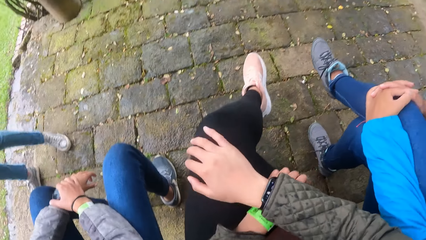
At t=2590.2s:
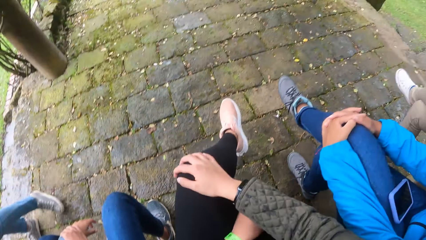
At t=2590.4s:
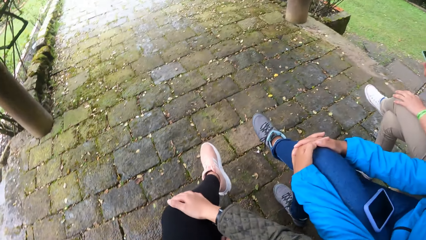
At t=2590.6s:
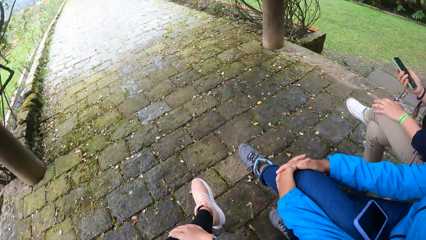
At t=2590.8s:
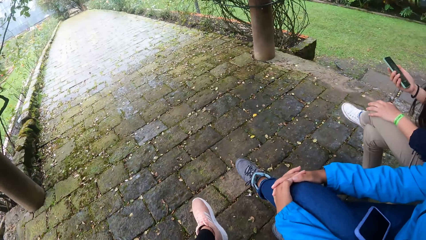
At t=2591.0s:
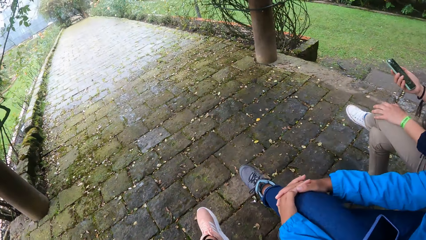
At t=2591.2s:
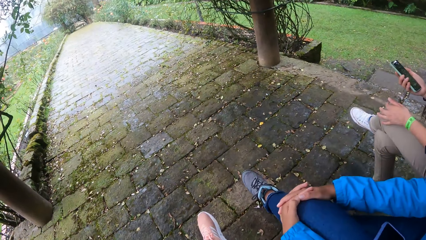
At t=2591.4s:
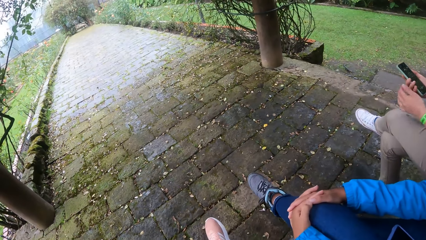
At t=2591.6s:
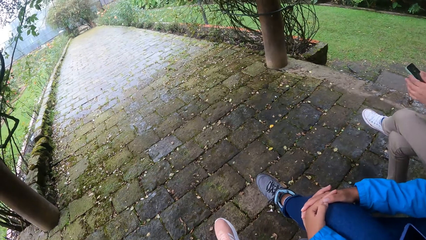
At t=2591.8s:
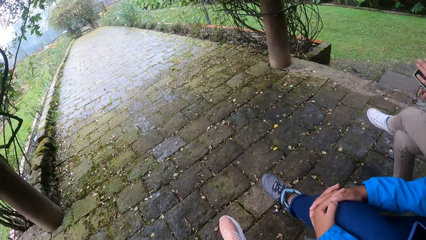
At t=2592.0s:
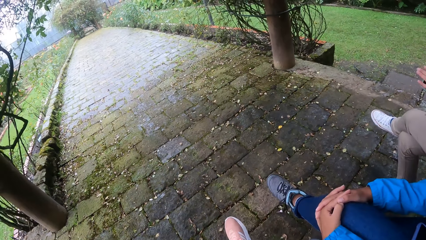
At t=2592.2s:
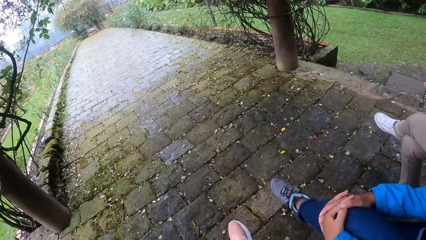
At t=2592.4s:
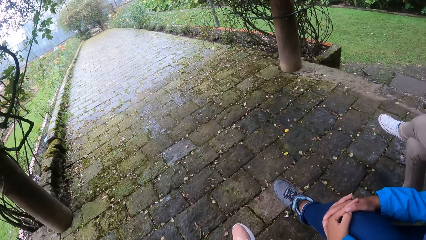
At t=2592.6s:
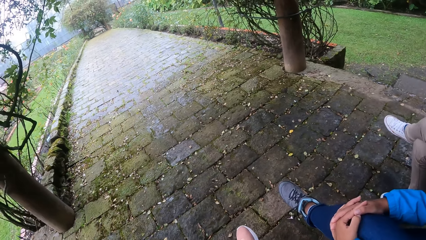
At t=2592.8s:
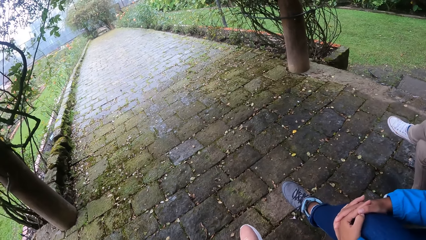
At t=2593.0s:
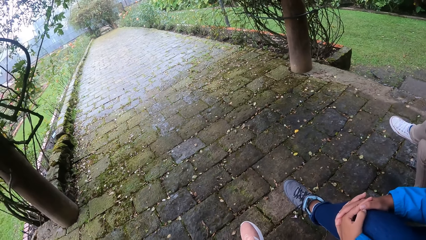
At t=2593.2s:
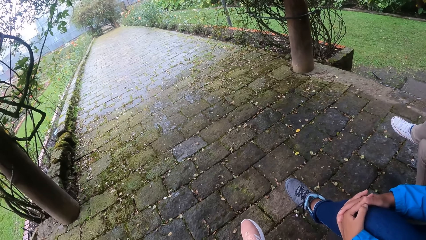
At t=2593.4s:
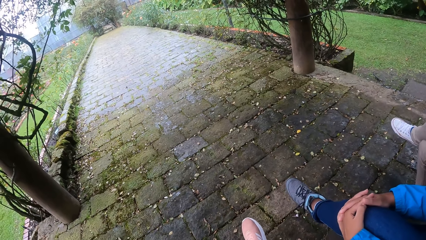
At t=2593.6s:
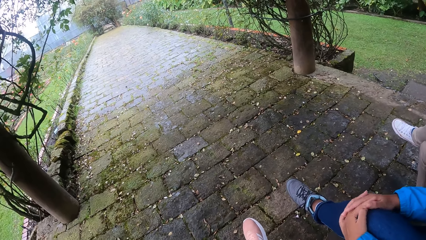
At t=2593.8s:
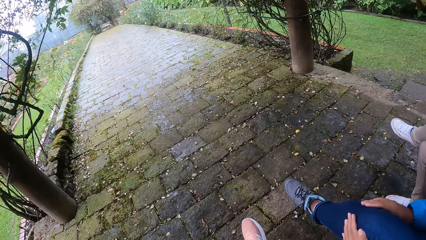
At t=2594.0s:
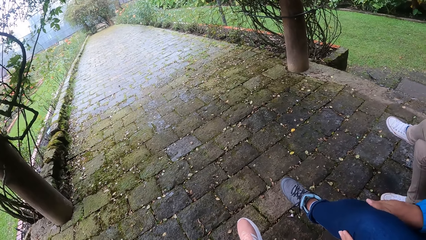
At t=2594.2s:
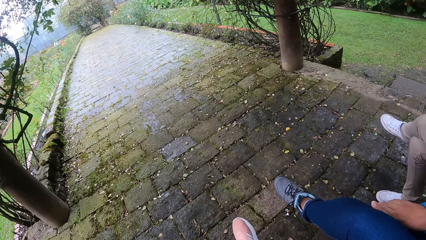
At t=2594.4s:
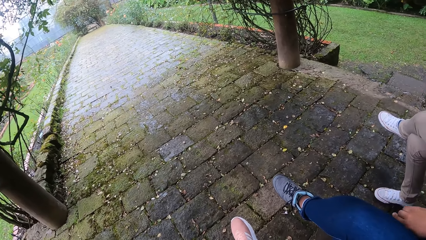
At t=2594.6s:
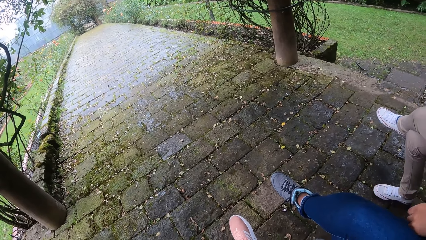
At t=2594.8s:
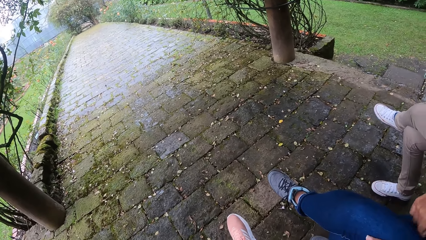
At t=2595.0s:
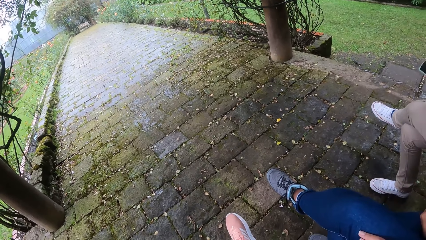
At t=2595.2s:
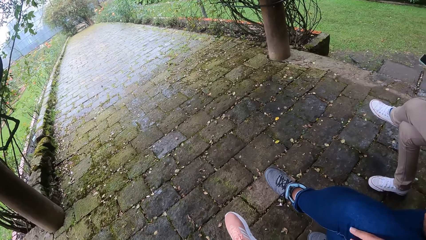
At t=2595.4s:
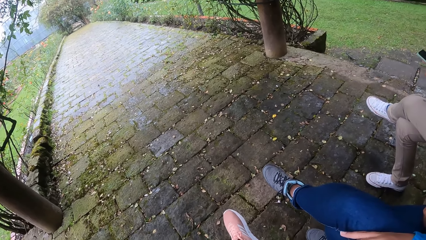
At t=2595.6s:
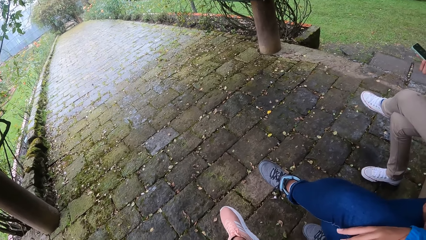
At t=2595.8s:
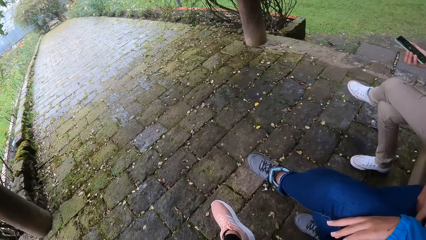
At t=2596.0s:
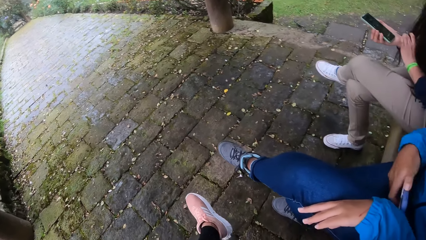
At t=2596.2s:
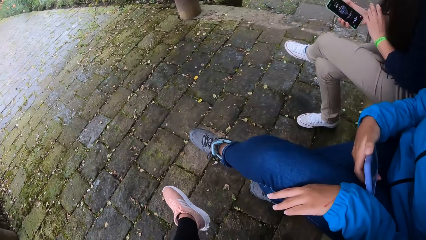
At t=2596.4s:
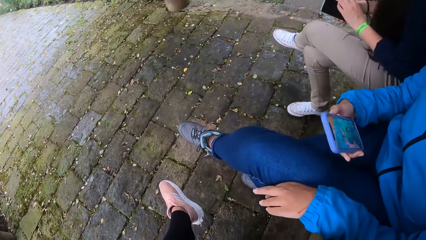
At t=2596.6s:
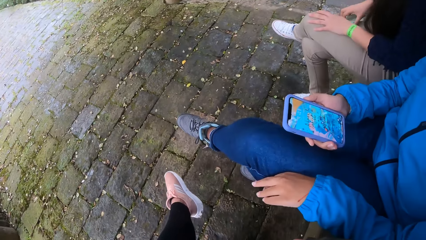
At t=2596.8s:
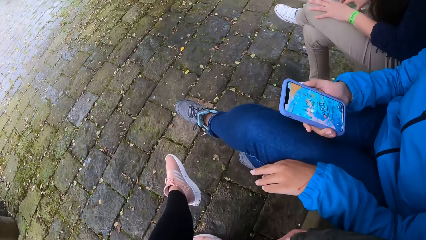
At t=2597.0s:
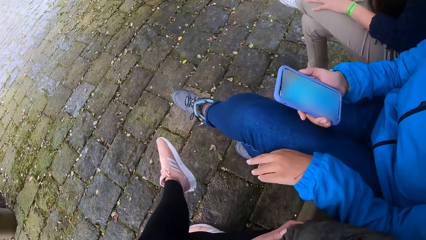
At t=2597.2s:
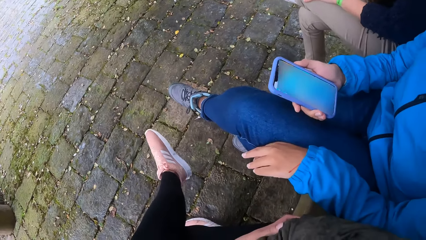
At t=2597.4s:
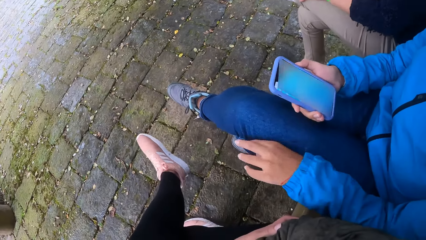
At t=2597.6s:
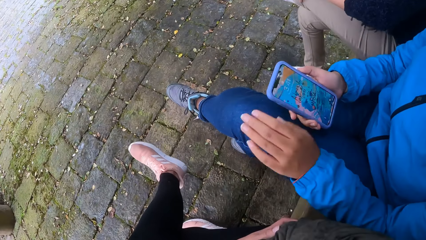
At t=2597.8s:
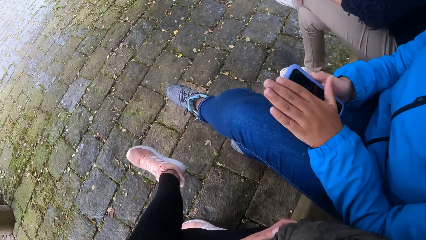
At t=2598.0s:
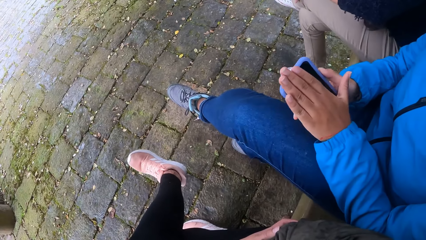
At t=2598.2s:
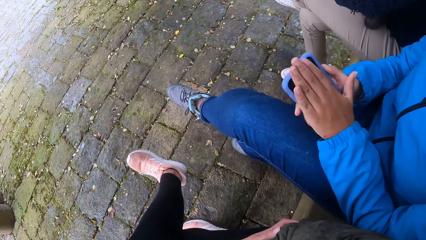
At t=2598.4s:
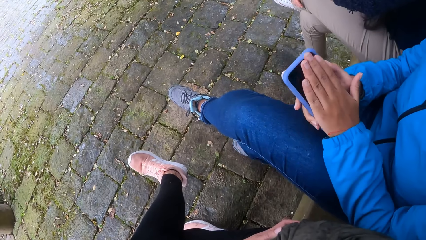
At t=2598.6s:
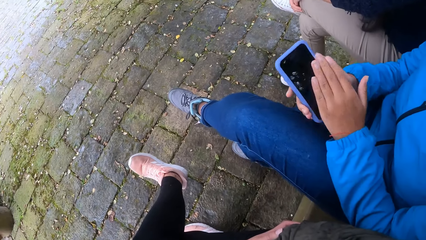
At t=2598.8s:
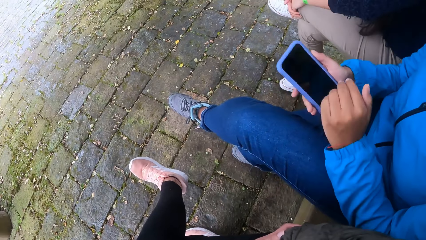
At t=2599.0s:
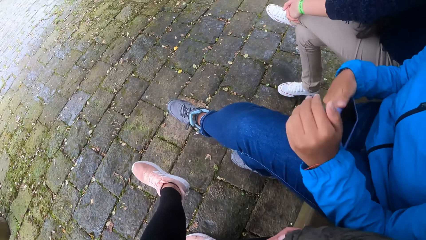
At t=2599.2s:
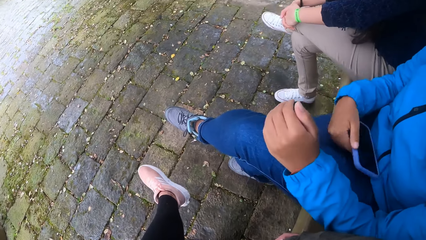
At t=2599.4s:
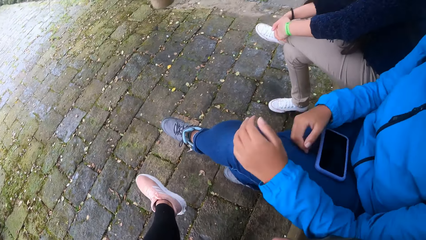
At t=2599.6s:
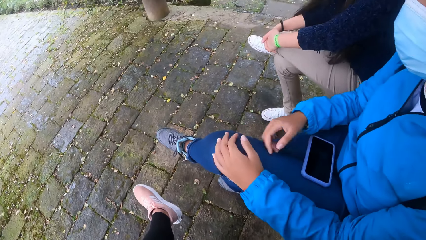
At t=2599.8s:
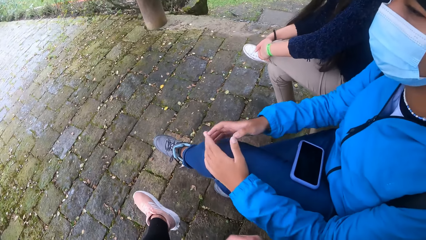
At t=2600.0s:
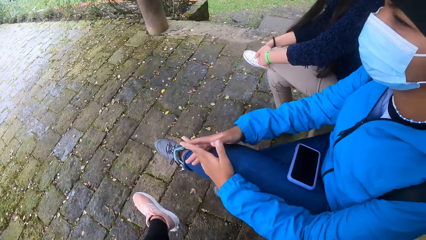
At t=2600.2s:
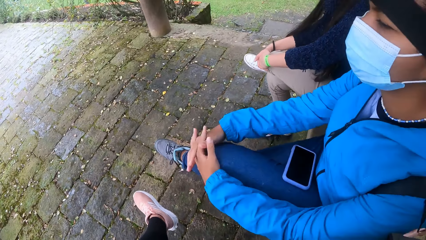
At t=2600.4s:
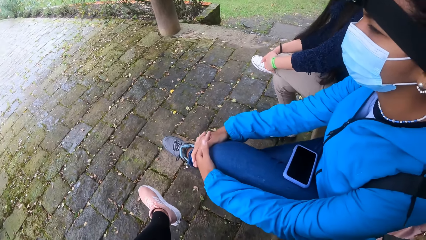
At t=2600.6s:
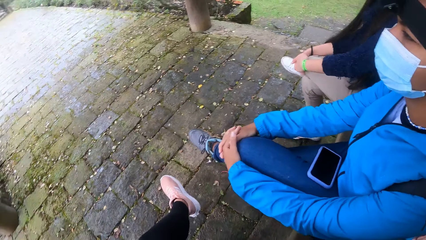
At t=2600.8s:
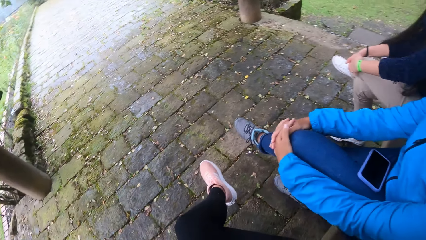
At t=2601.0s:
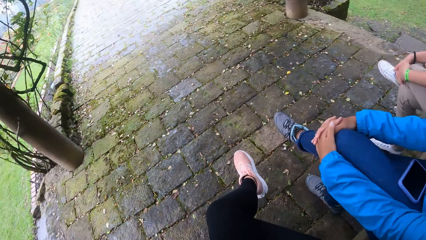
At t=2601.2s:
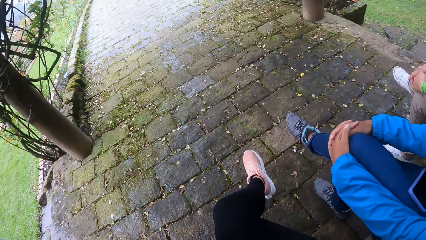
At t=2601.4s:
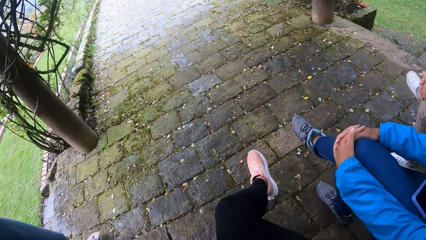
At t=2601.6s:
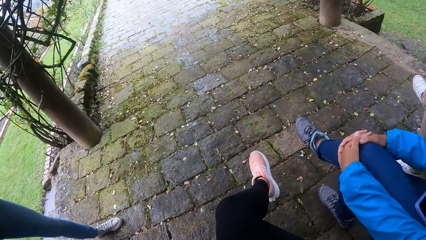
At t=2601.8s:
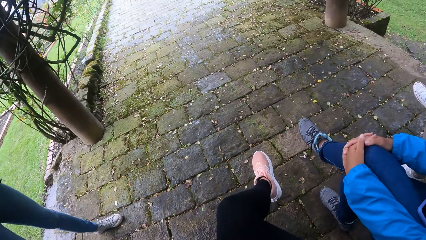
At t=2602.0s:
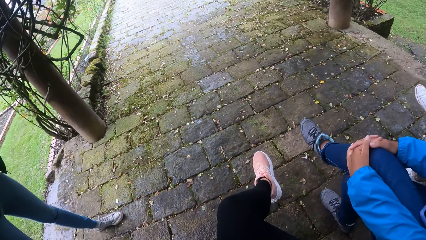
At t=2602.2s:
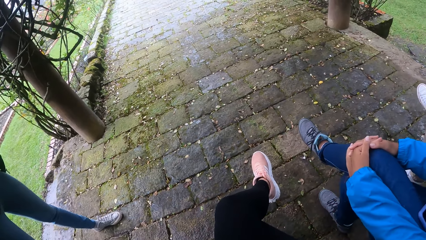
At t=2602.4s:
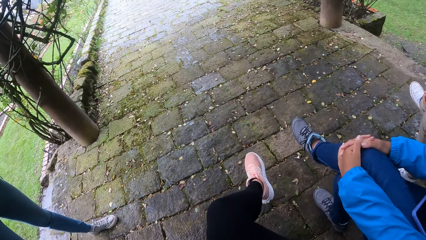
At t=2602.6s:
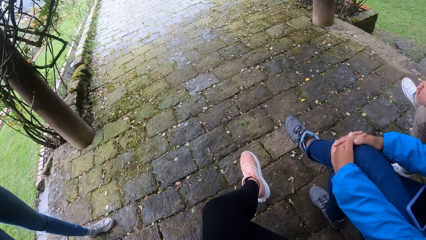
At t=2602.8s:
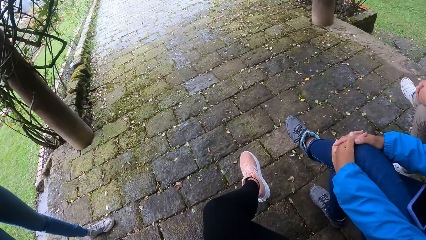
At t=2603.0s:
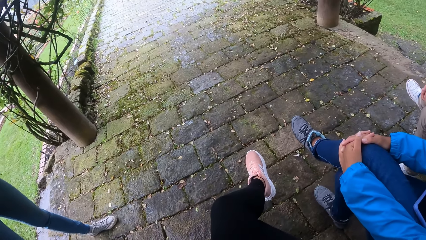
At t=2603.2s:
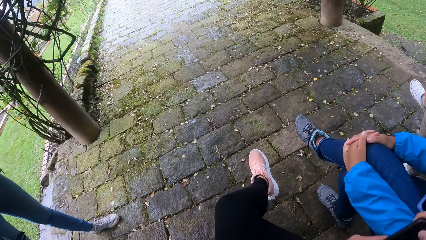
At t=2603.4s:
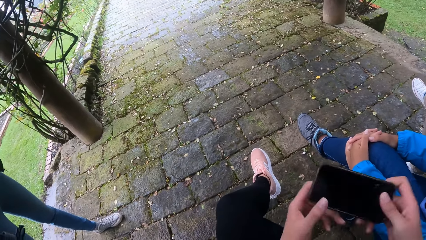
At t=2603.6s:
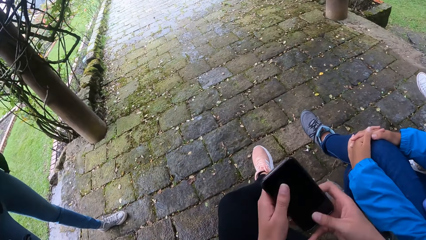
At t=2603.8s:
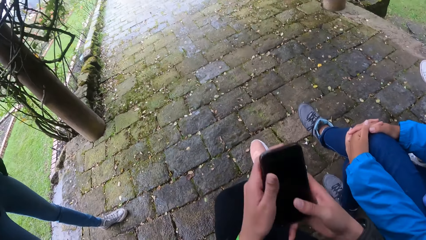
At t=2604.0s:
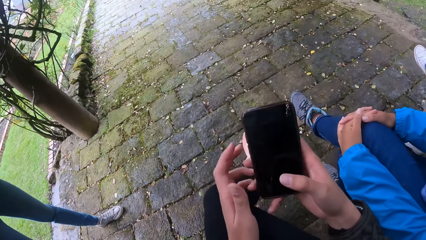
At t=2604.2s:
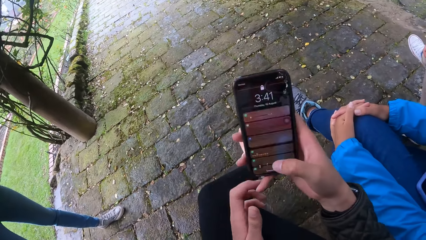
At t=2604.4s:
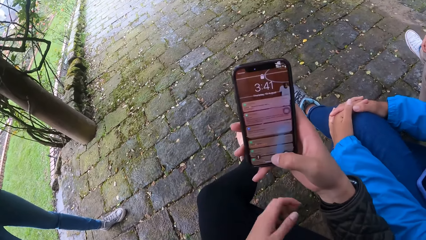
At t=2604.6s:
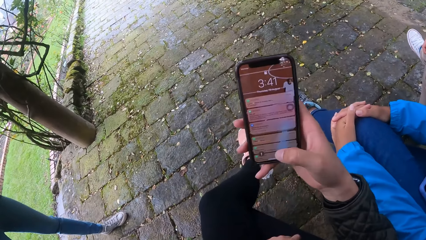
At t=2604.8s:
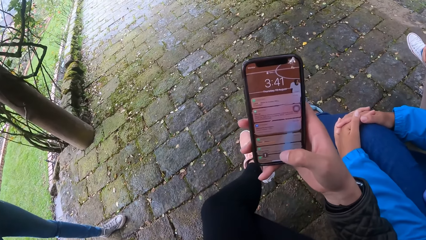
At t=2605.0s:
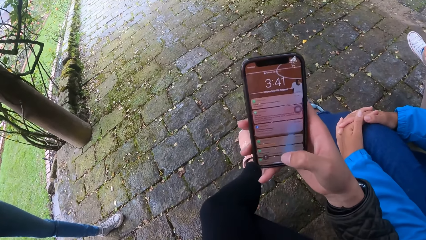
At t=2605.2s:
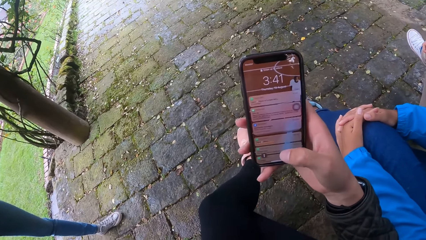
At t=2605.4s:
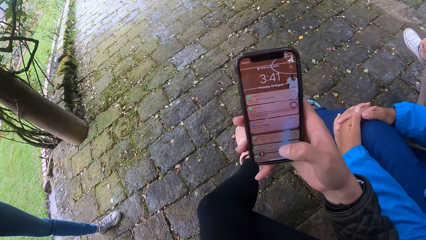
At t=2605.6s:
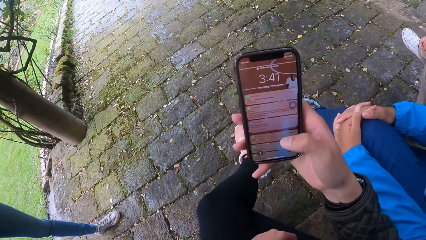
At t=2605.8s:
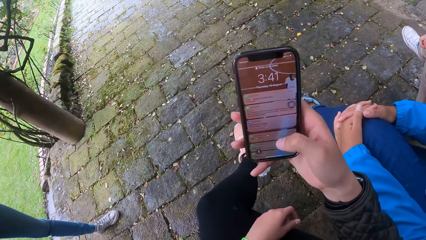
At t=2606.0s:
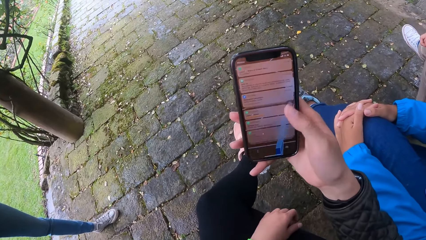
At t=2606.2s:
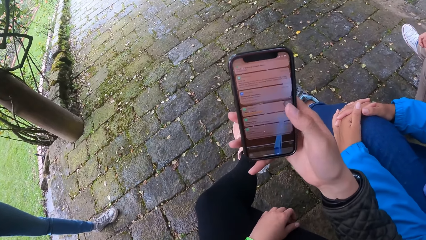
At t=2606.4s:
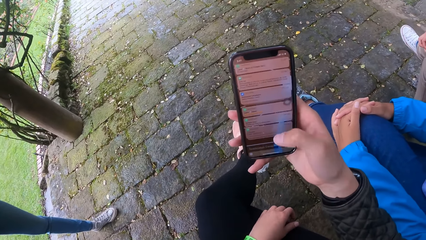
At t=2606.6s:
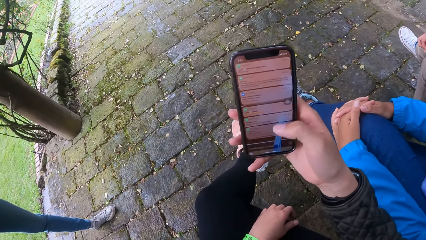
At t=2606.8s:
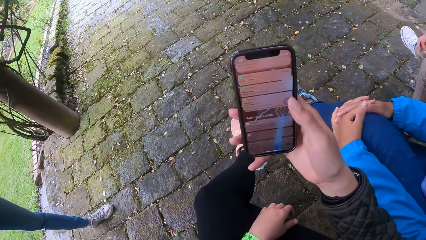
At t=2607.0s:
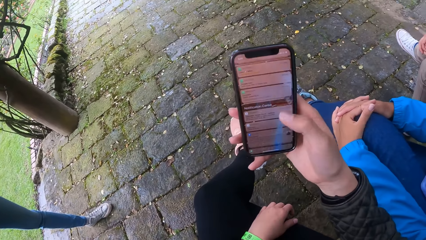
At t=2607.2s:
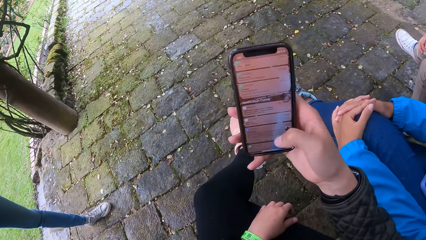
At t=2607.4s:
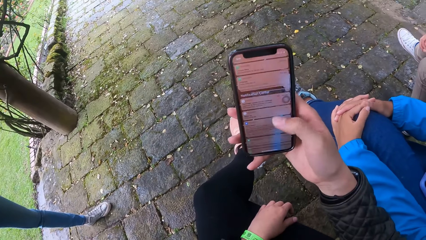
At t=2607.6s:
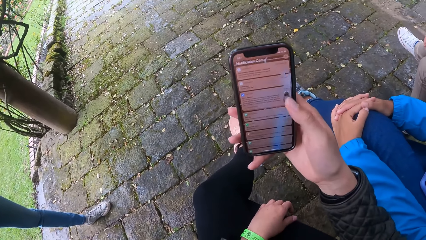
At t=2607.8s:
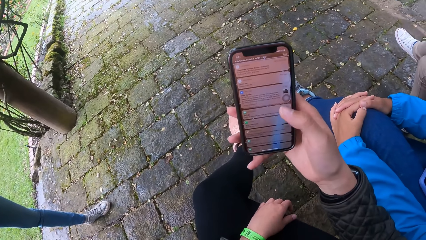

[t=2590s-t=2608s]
A woman operates a phone with her right hand. The camera wearer looks around a park. The woman operates the phone in her right hand with her left hand. A lady operates a mobile phone. Another woman wipes the phone in her right hand with her left hand. The camera wearer moves her feet. The other woman places the phone in her right hand on her lap. The lady looks around the park. The camera wearer operates the phone with her right hand.
